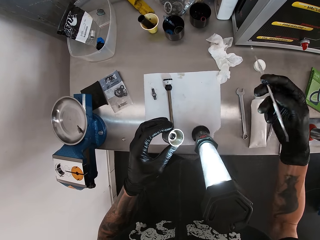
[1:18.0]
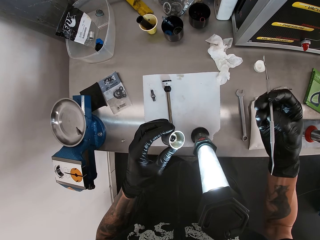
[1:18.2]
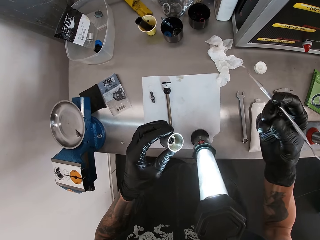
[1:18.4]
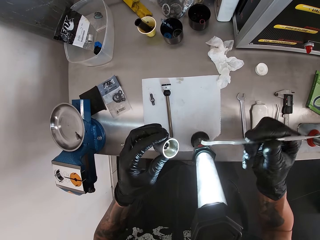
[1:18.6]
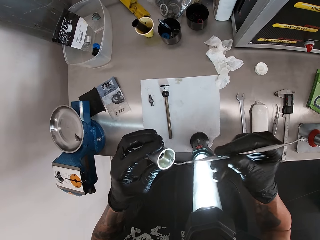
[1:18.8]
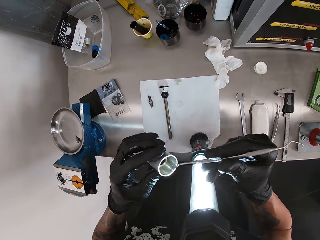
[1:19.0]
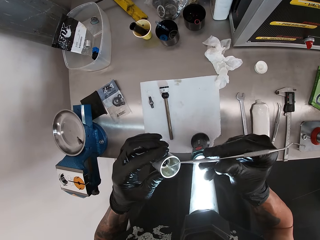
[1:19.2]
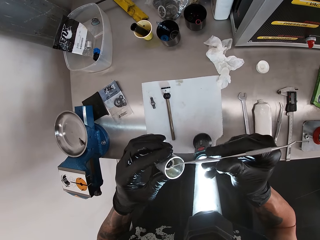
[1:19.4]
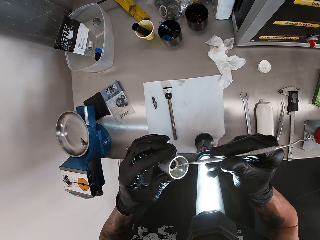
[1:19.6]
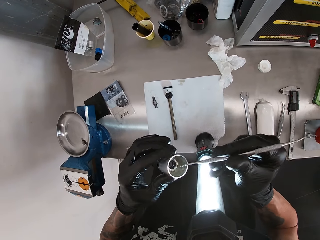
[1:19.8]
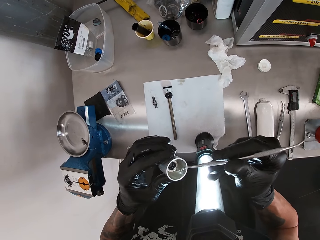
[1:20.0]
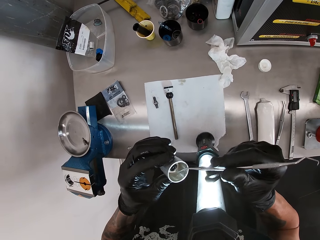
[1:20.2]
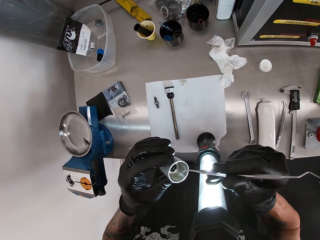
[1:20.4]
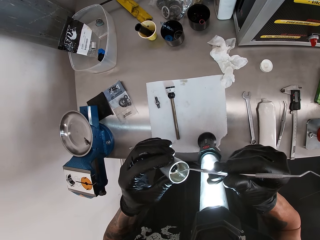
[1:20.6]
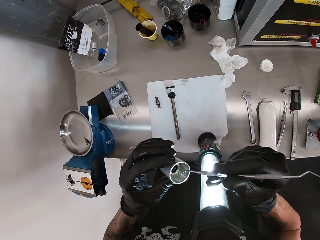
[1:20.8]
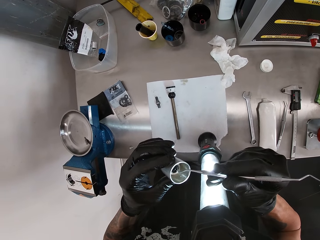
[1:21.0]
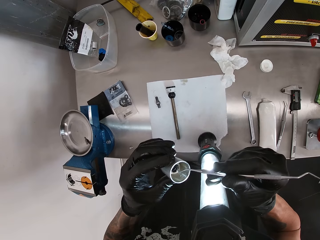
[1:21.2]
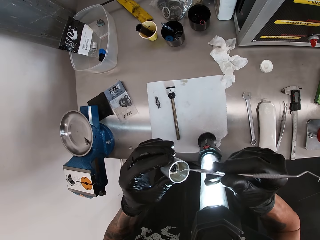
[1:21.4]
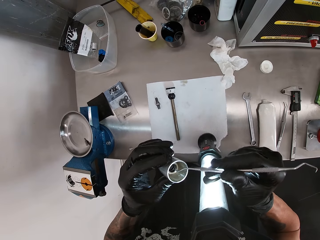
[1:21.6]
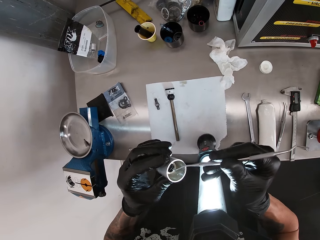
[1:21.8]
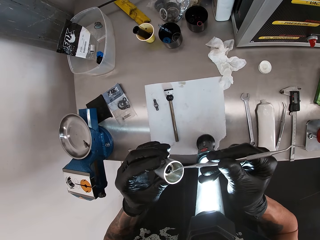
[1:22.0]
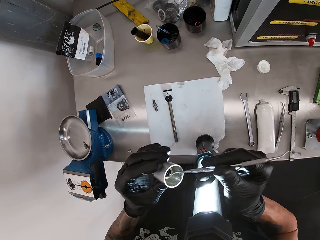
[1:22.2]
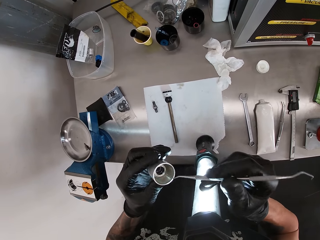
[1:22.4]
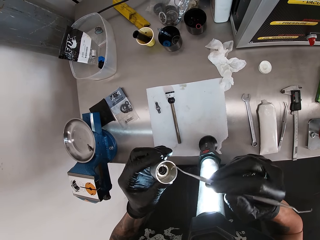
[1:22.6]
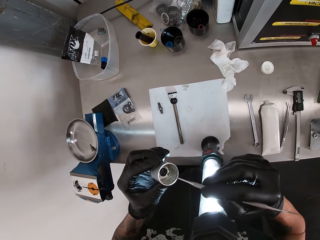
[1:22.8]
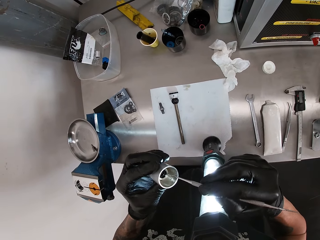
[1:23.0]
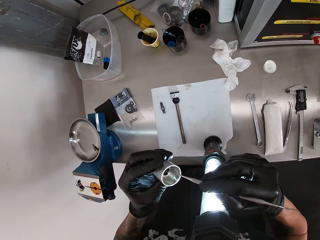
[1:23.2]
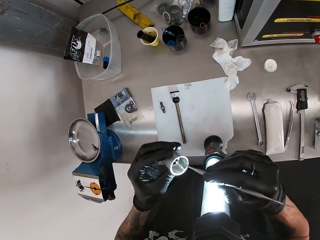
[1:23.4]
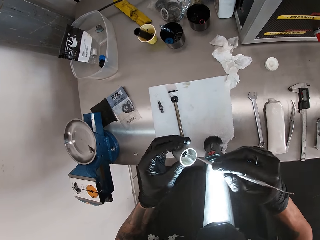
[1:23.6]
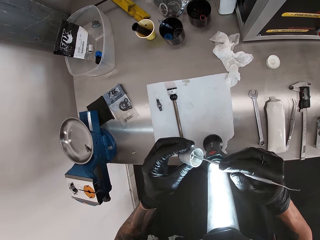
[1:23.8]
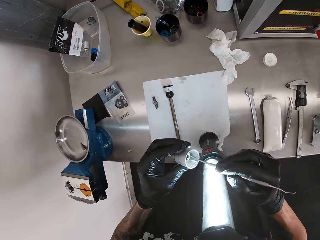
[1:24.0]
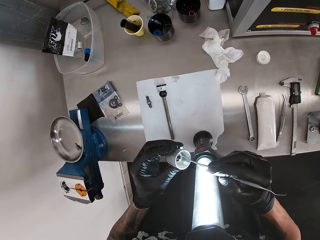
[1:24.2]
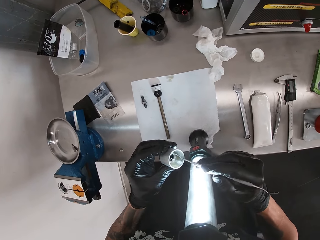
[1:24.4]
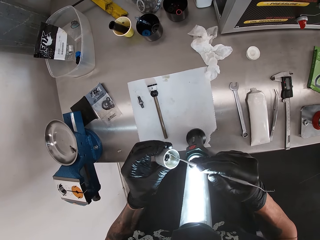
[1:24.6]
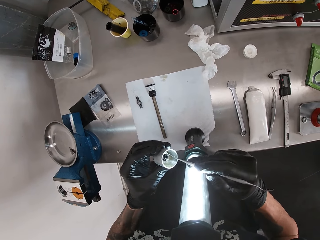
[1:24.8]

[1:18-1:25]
The camera wearer marks the small cylinder with the scriber in his right hand.

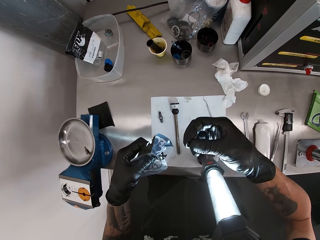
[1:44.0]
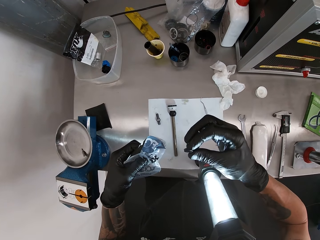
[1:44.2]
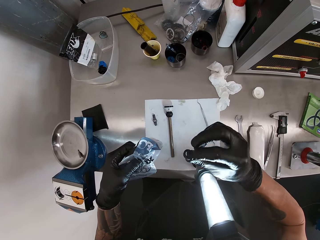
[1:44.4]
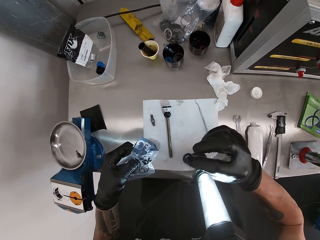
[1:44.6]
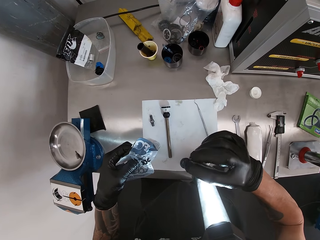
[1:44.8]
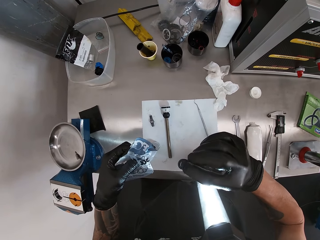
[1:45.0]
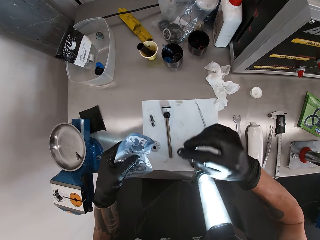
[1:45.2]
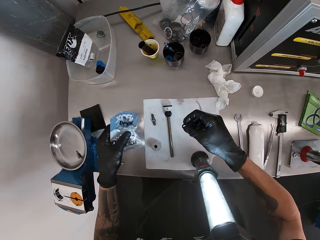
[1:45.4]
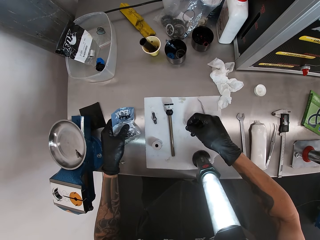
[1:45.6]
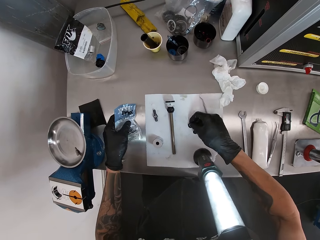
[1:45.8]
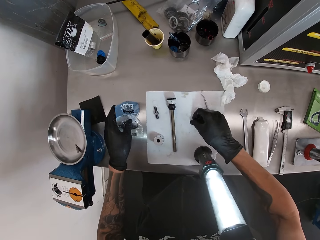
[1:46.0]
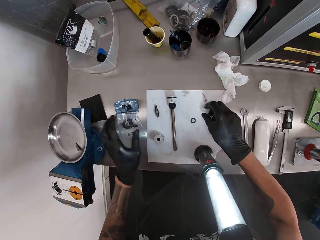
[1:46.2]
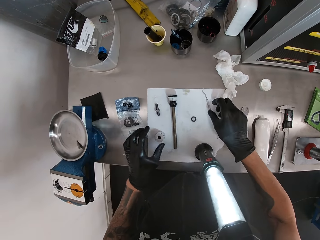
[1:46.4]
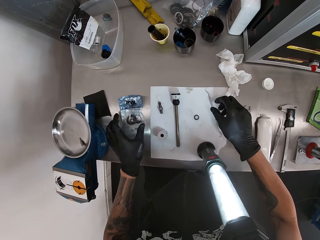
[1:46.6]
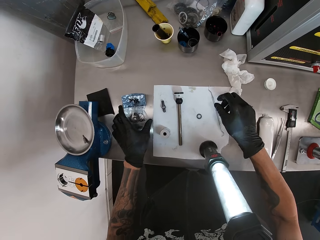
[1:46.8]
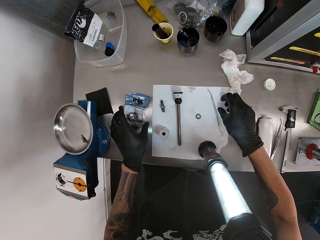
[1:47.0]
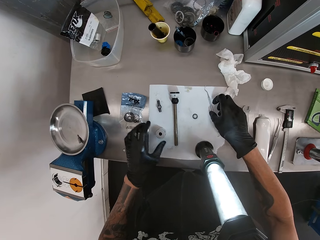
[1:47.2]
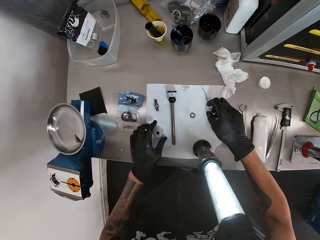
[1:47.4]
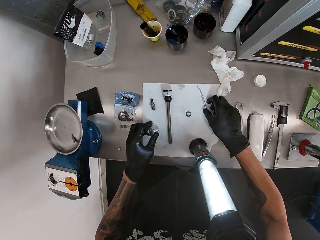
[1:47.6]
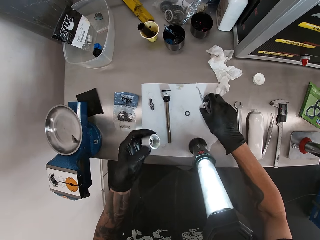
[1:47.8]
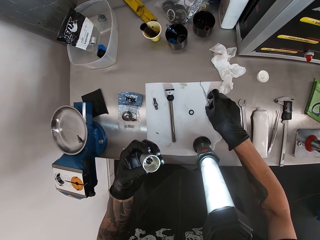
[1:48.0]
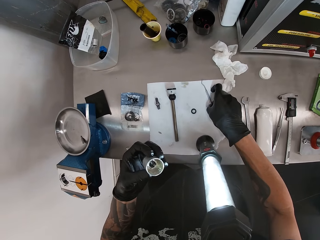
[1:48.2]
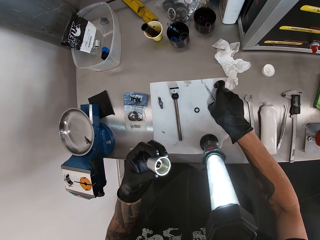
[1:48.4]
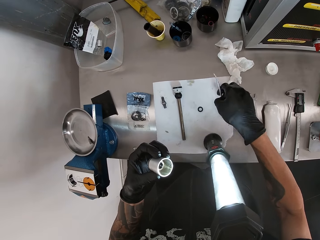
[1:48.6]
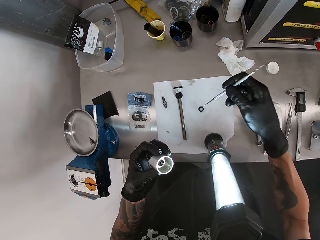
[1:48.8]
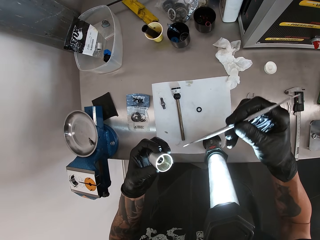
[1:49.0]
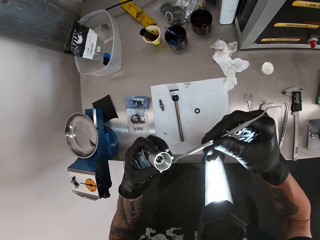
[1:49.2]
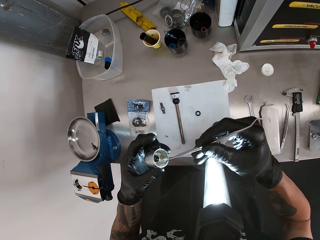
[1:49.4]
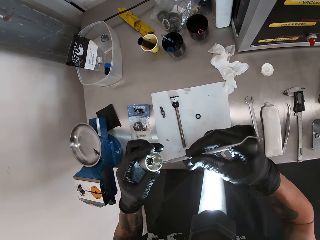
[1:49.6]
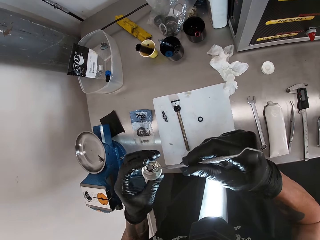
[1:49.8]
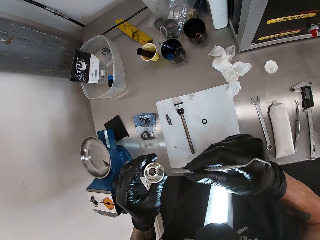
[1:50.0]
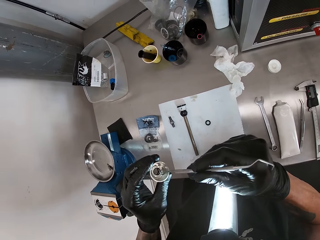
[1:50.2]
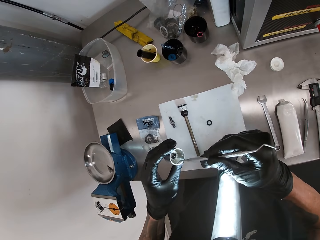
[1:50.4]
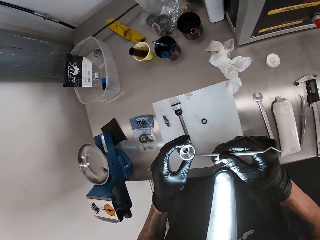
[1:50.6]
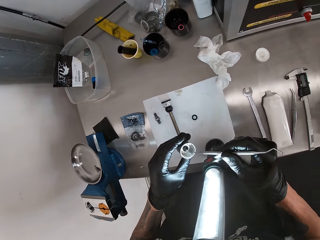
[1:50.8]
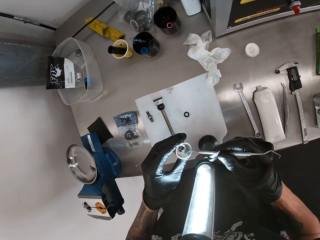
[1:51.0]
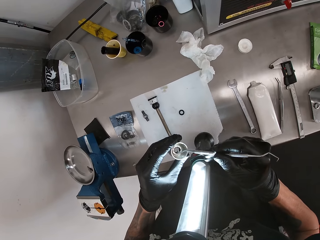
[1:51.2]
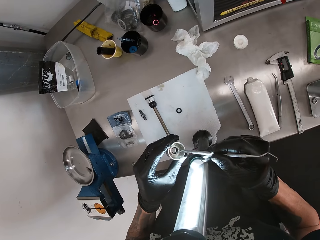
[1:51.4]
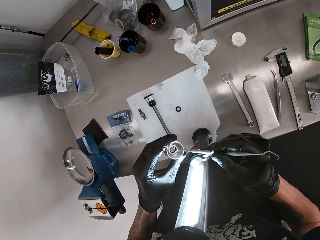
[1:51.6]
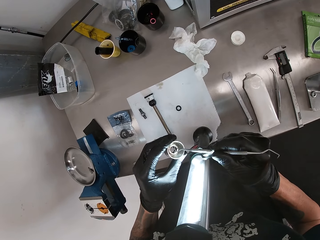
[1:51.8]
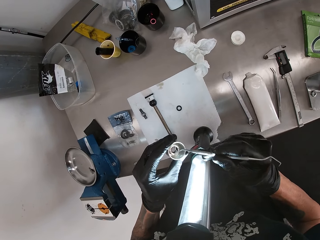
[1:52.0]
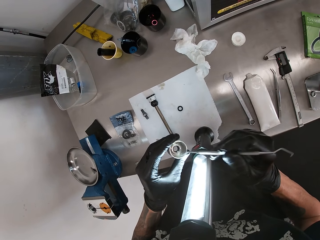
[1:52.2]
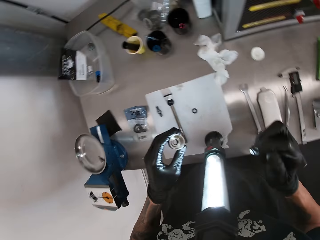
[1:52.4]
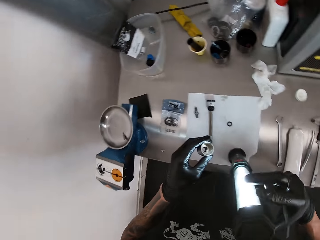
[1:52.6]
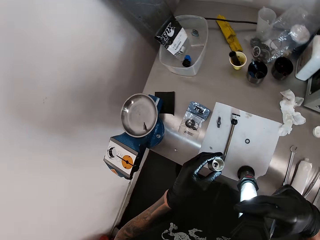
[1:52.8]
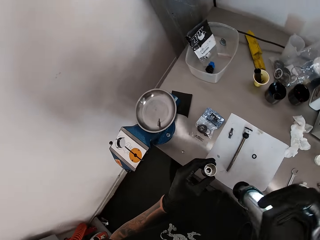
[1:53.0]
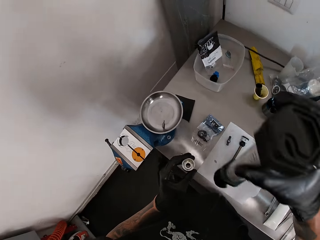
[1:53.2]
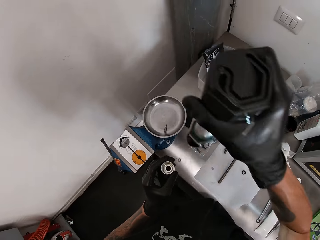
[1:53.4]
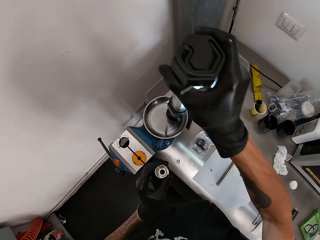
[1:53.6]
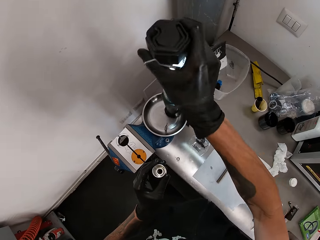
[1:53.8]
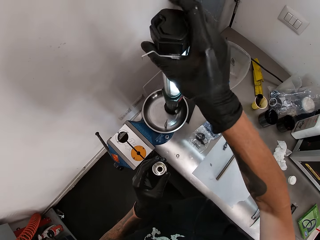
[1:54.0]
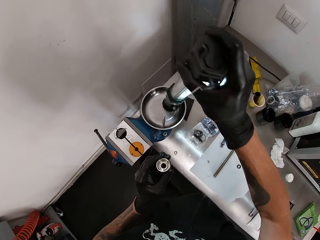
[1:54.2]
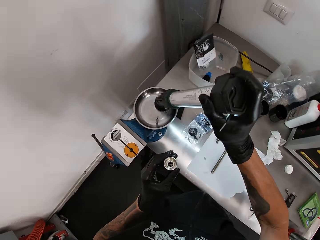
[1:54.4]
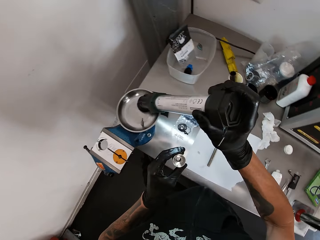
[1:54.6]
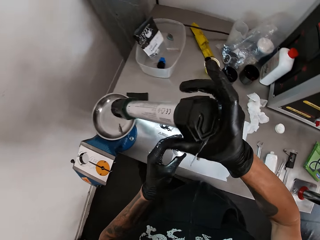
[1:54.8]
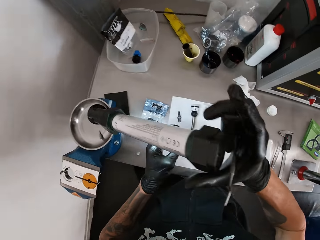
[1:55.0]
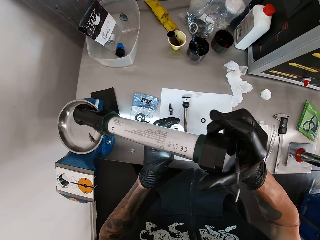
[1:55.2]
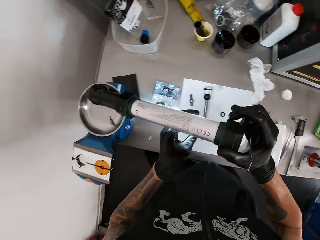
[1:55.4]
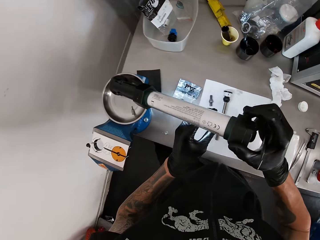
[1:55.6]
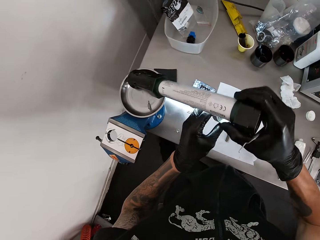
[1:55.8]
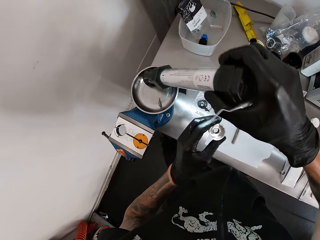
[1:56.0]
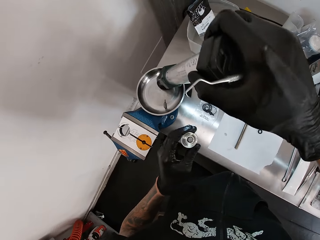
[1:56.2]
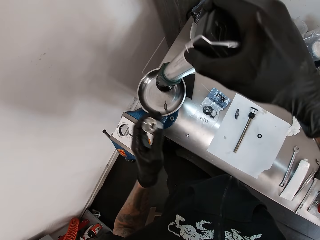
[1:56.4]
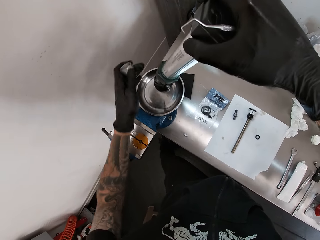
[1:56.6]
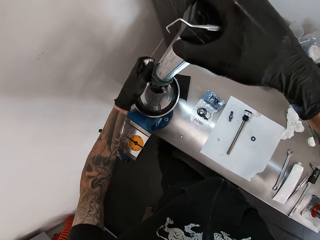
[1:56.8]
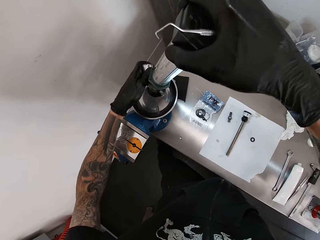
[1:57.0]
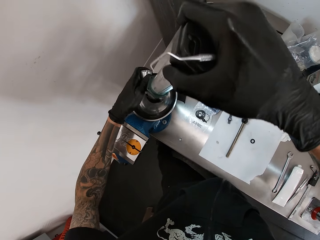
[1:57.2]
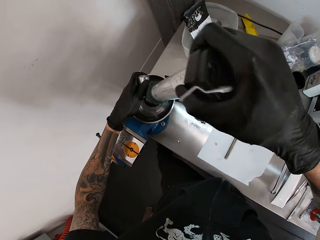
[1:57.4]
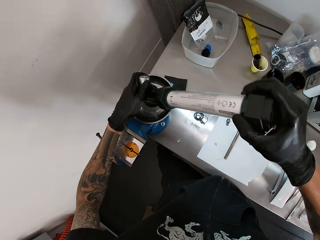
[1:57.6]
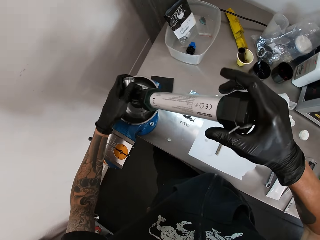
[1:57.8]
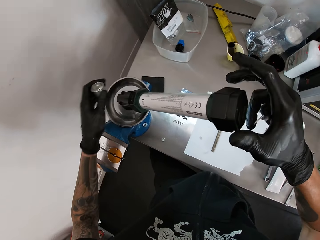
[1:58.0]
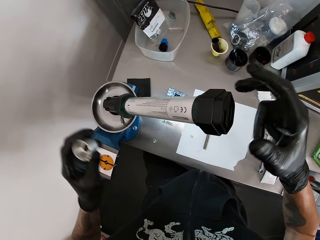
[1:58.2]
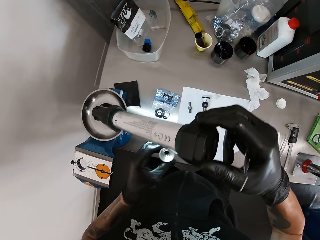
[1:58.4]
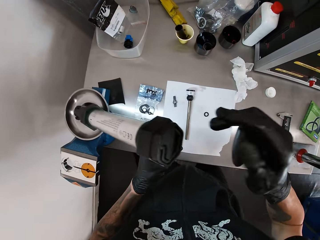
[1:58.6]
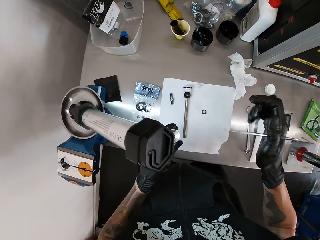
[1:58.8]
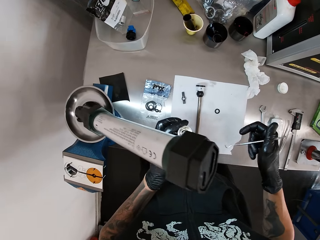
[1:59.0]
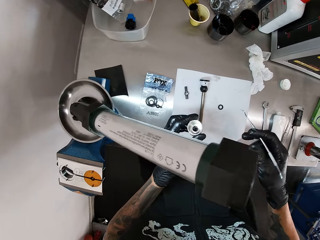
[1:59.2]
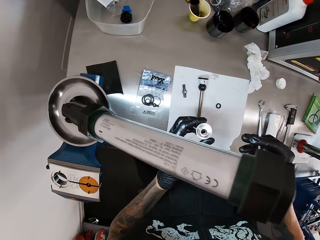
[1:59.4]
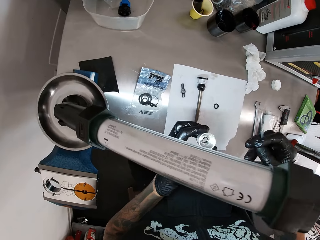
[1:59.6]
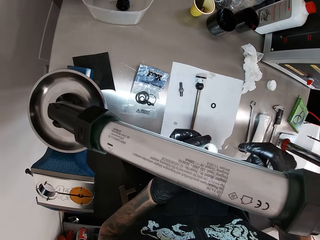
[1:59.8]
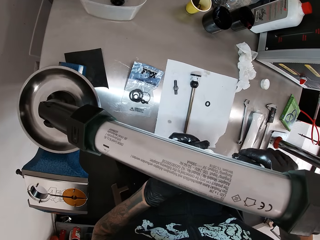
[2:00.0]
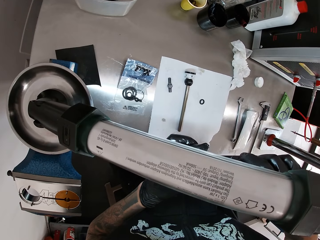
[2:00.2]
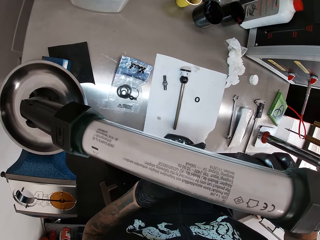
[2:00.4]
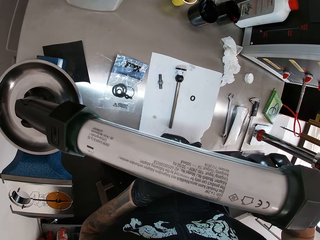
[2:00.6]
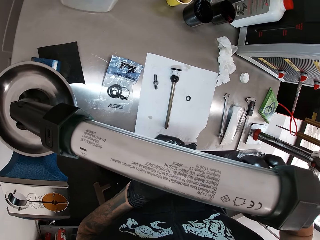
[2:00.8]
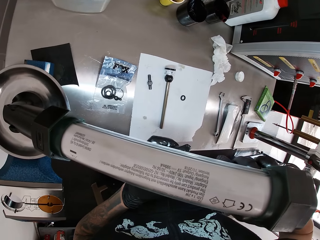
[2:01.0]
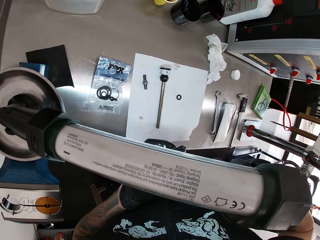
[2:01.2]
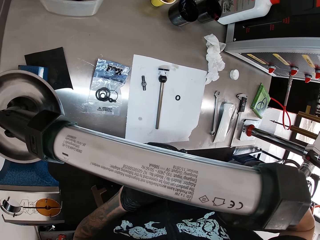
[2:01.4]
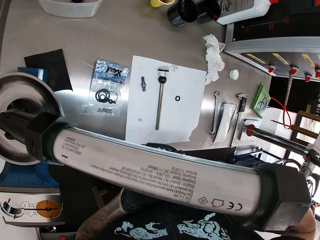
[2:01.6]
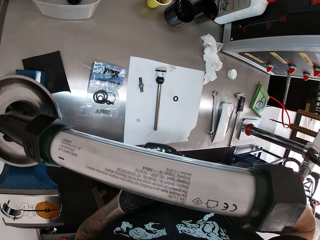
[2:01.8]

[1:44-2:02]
The camera wearer drops the O-ring on the work table with his right hand. He drops the nylon on the work table with his left hand. He picks the small cylinder from the work table with his left hand. He picks the scriber from the work table with his right hand. He marks the small cylinder with the scriber in his right hand. He touches something. He picks the flashlight from the work table with his right hand. He drops the flashlight on a metal plate on the work table with his right hand. He adjusts the flashlight on the metal plate with his right hand.
